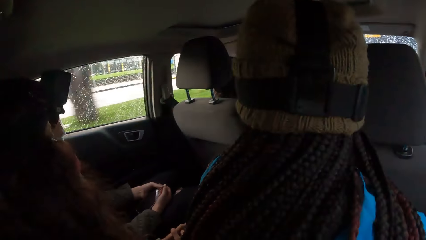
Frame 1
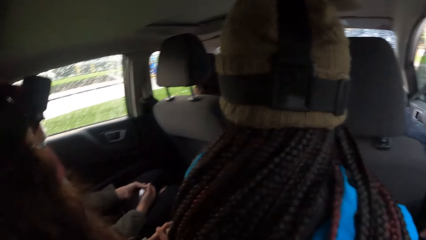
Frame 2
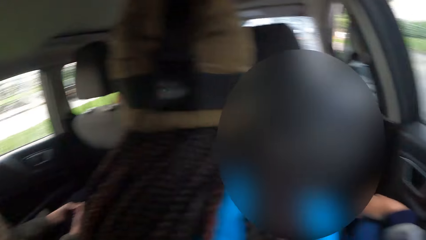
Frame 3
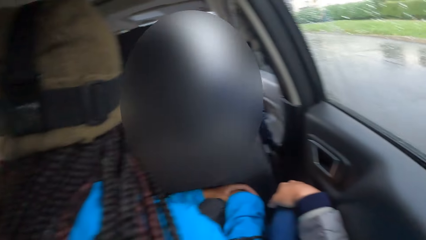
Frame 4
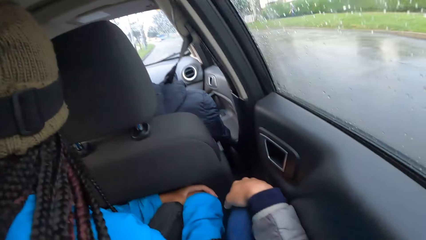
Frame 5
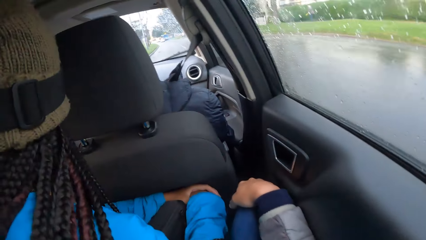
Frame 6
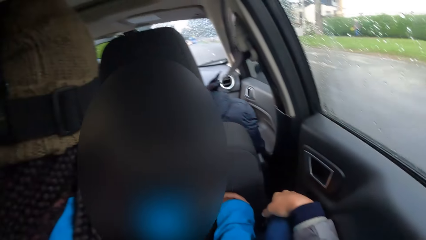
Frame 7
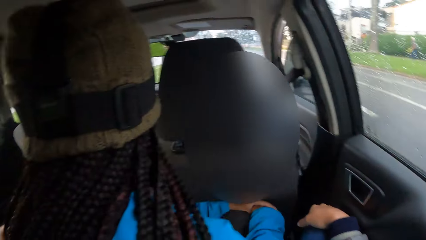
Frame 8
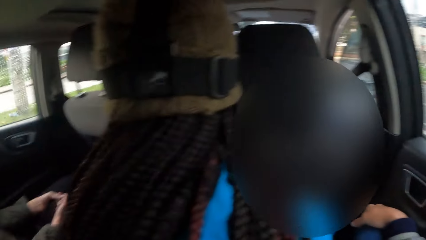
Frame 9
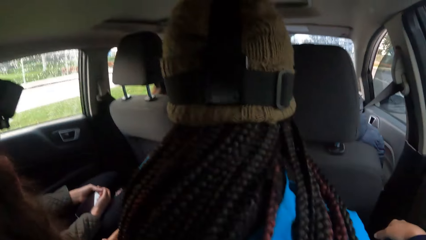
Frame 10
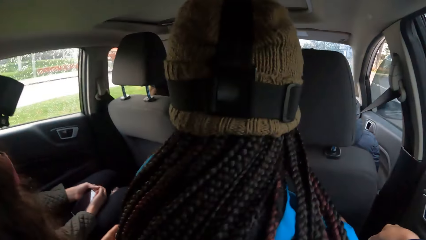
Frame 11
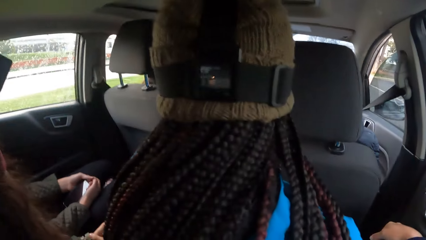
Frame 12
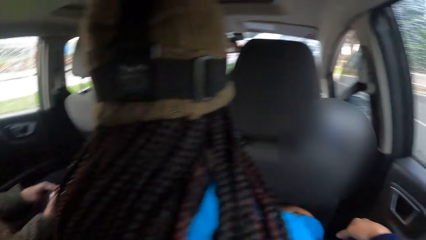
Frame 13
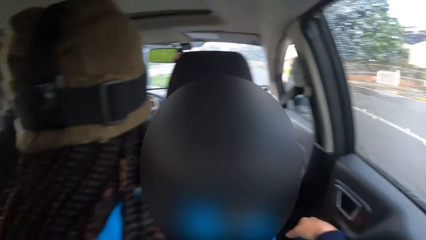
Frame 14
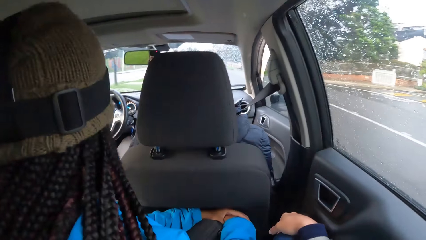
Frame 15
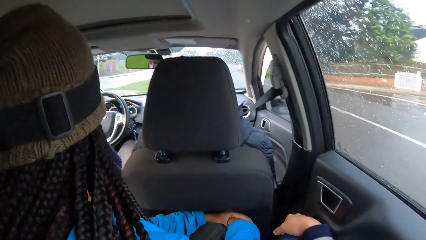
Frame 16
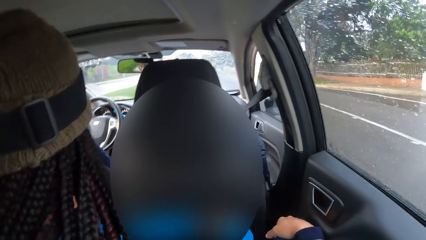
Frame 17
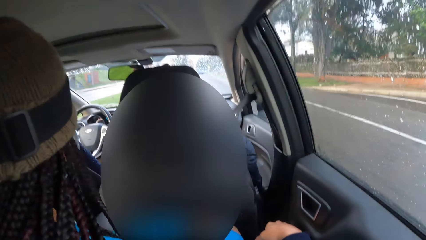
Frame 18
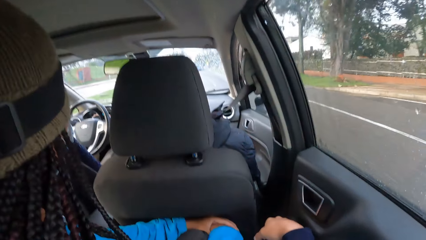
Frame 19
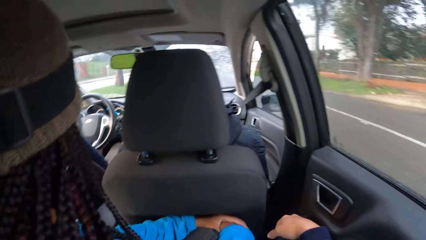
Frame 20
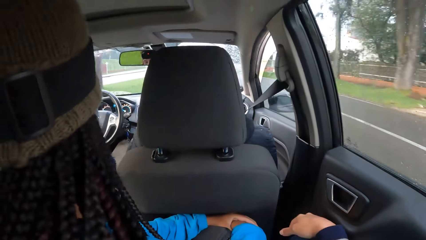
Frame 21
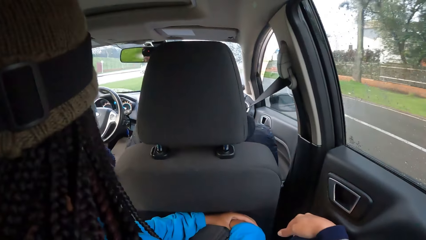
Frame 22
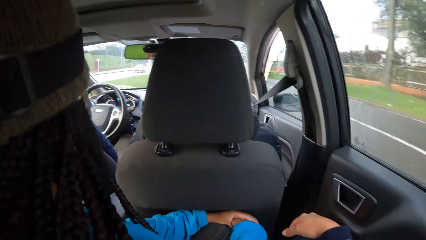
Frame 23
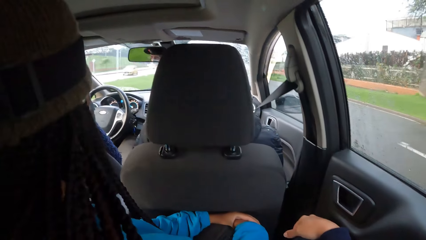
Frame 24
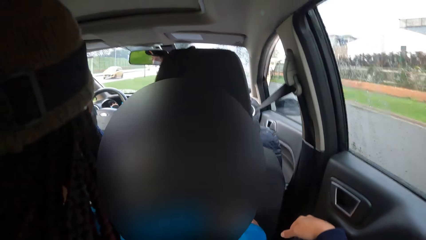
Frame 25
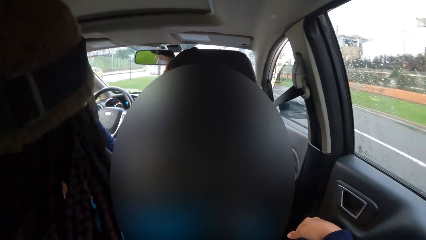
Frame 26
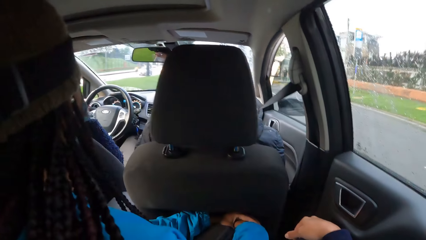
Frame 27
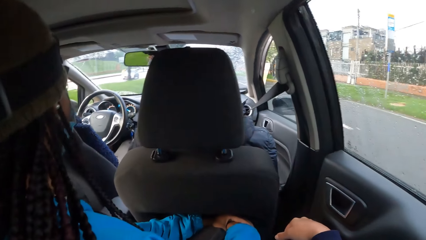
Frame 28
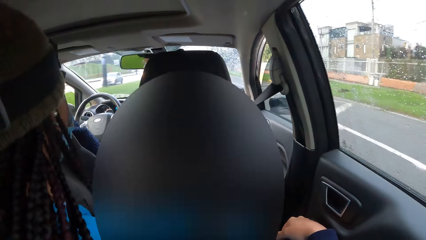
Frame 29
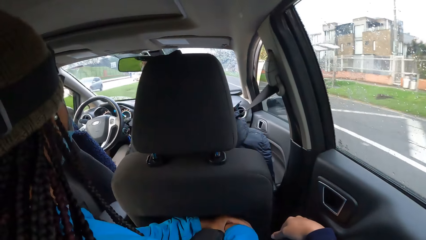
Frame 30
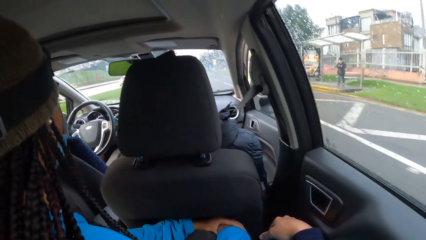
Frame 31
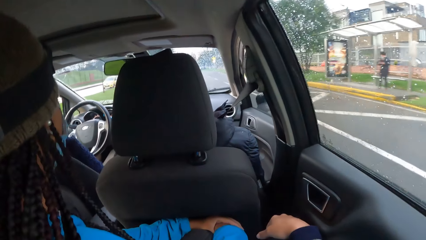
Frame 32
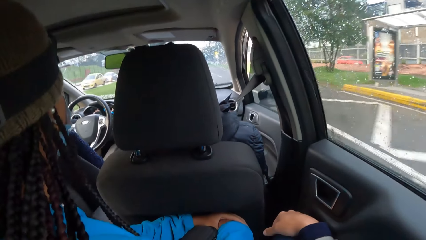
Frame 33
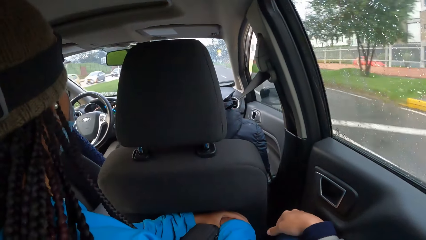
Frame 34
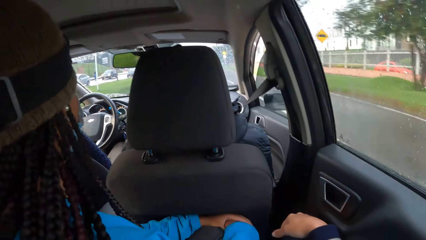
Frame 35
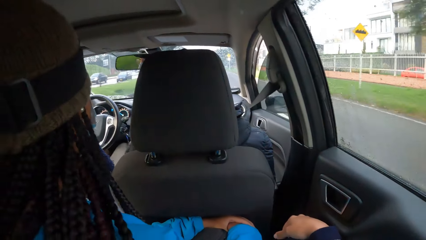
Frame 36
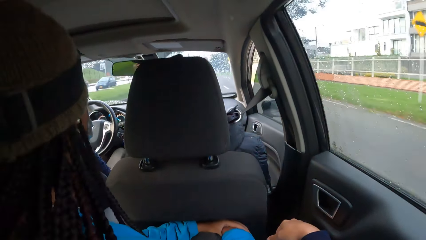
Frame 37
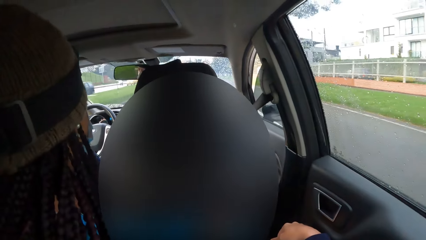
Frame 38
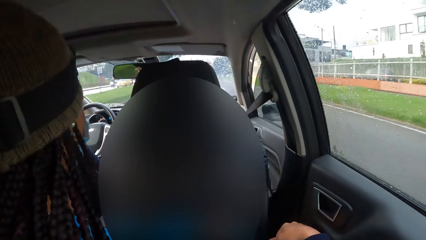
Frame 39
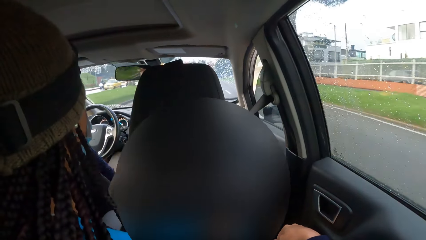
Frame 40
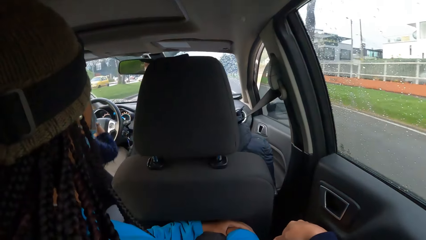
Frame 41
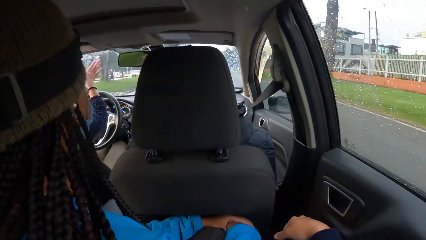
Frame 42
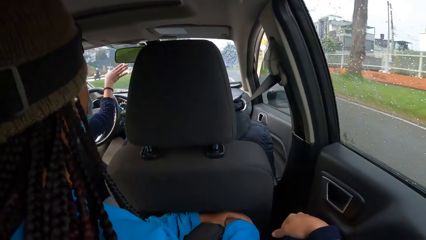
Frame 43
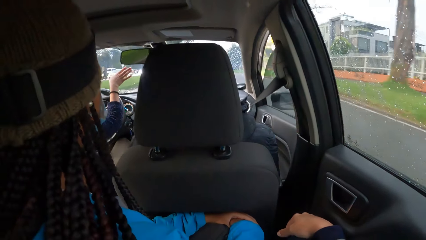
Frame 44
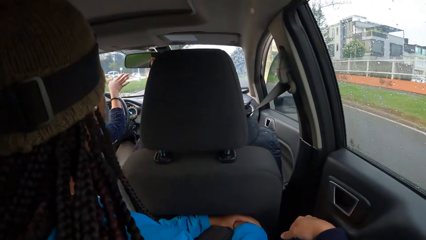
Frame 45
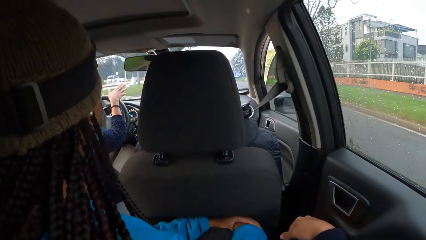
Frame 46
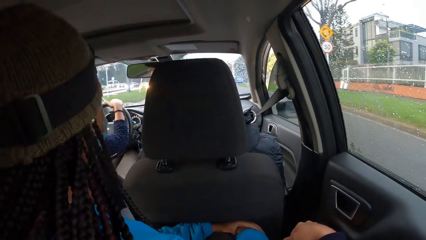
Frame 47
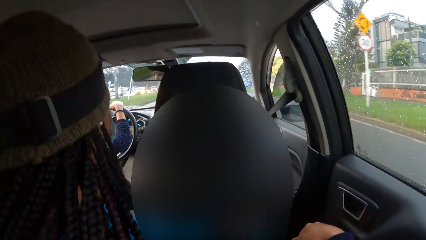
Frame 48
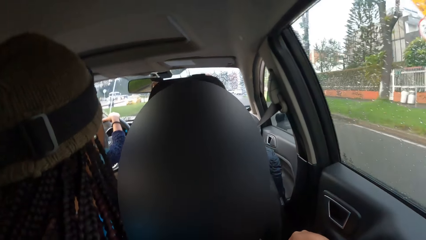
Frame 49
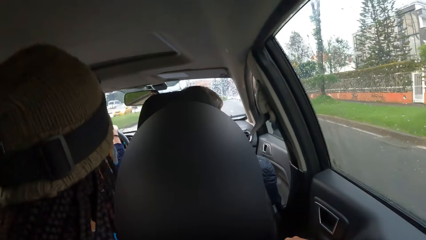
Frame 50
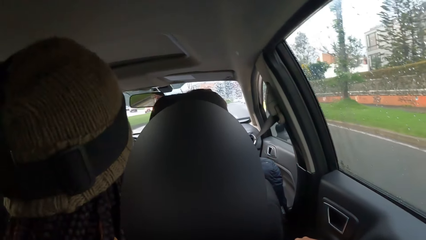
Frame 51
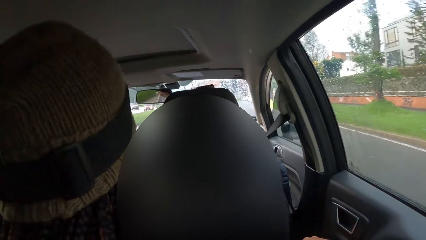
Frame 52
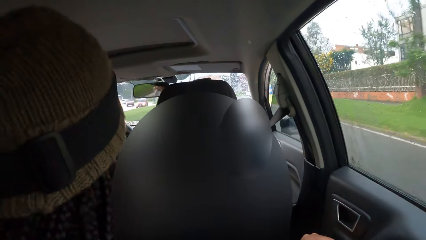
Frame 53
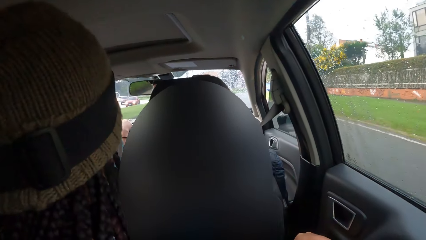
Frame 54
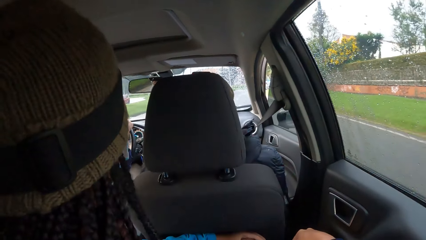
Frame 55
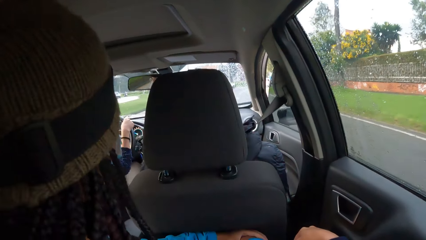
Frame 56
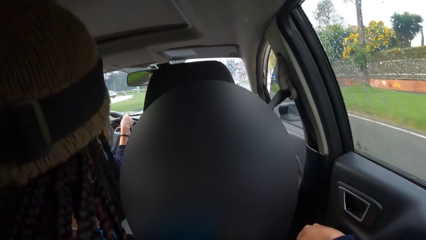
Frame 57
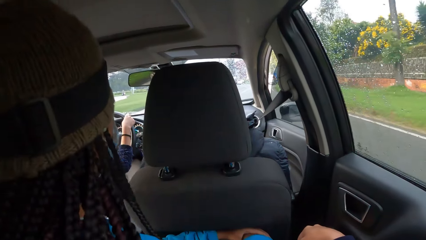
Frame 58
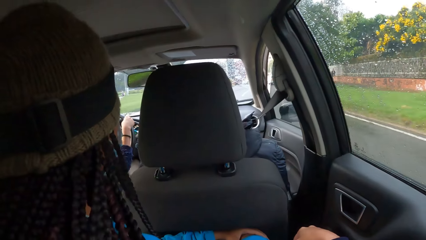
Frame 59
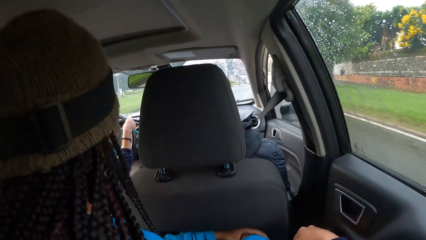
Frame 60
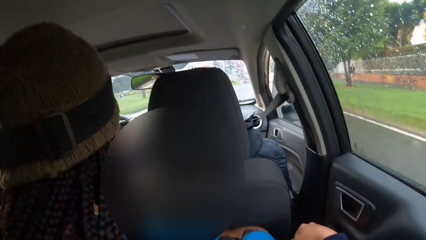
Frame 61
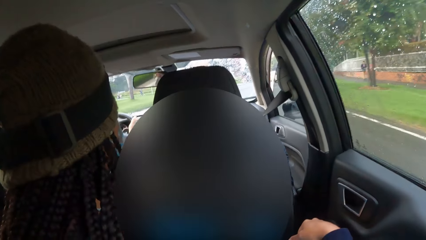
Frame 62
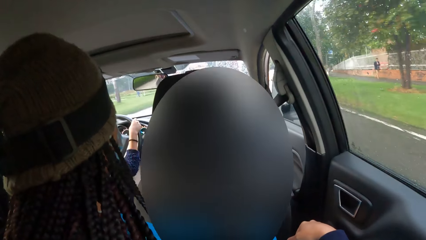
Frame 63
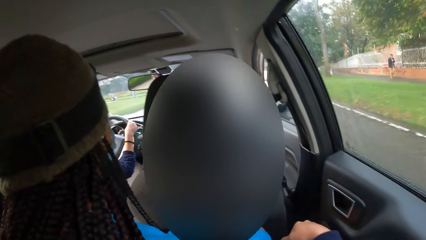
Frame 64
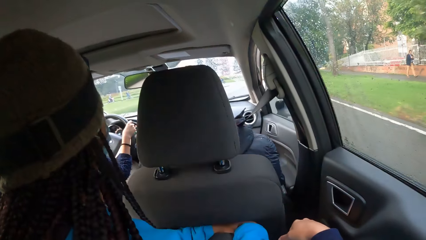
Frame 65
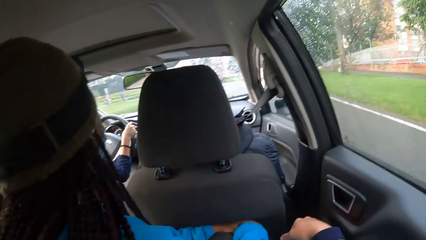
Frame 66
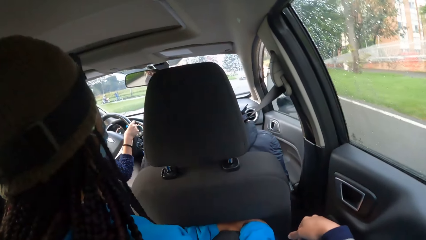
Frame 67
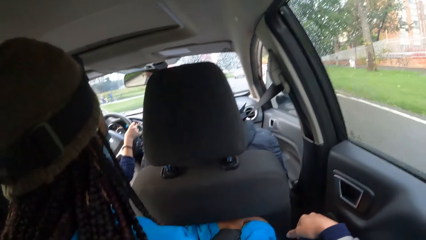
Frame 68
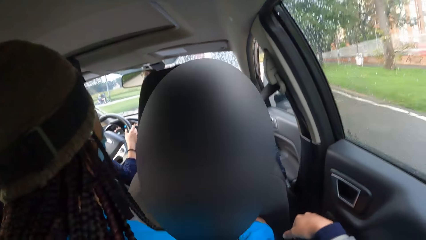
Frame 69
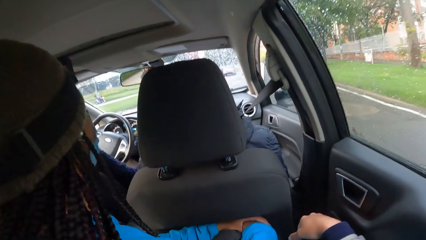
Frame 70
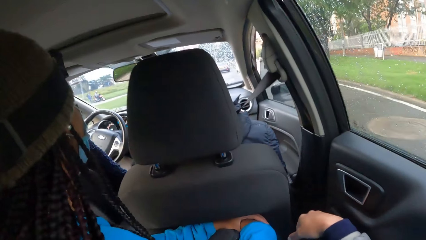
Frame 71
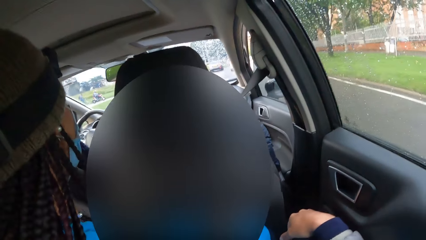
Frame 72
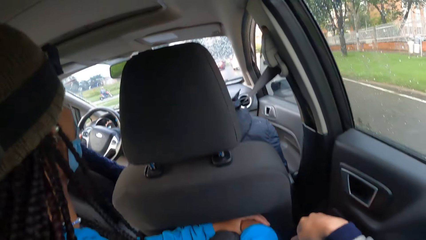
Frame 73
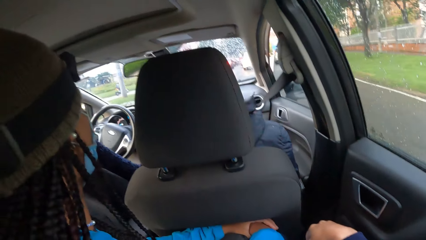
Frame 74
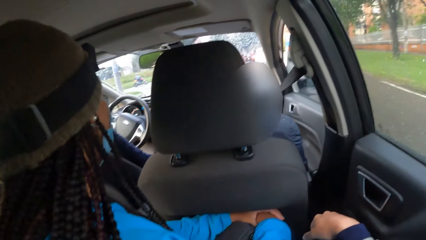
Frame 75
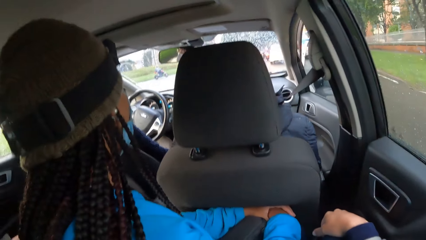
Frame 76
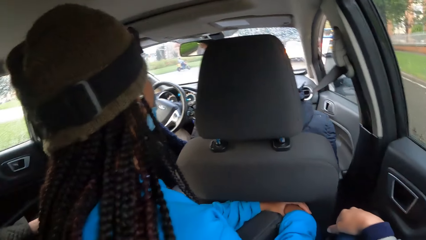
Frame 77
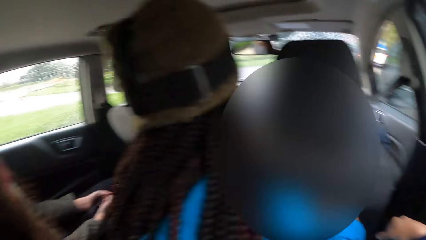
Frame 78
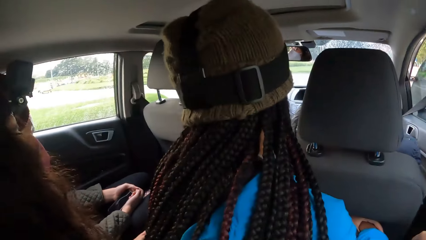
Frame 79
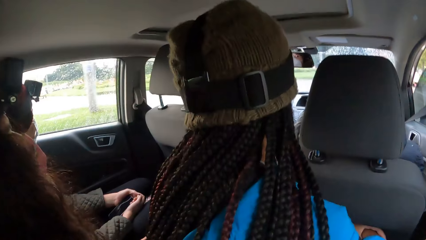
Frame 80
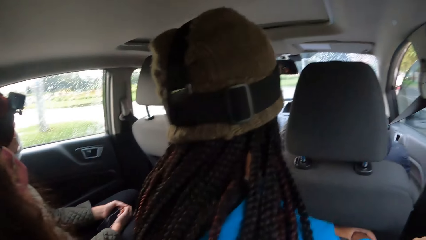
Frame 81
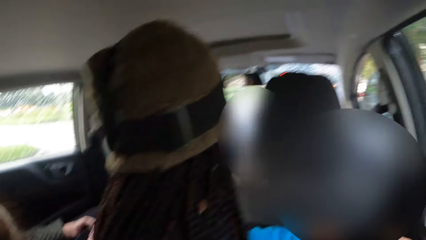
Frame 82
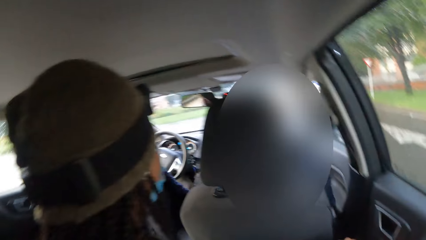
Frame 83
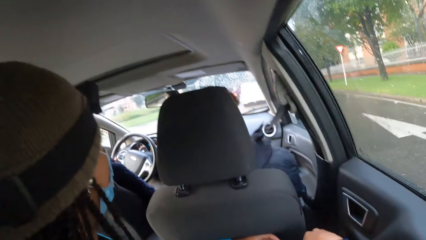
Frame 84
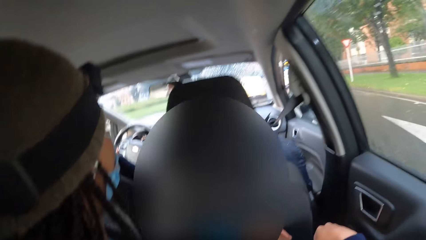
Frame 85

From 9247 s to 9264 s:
The camera wearer looks around.
